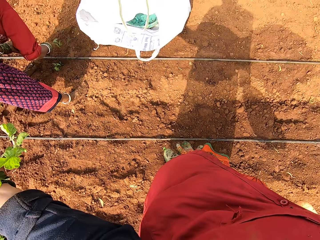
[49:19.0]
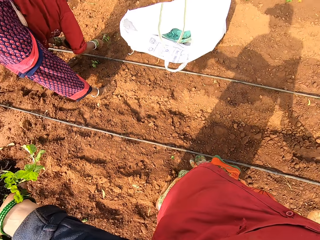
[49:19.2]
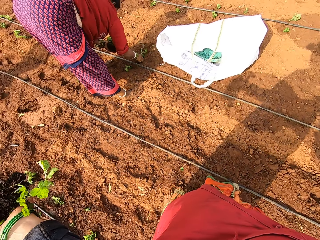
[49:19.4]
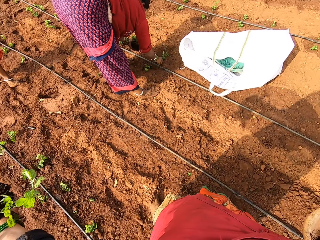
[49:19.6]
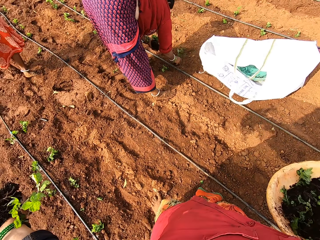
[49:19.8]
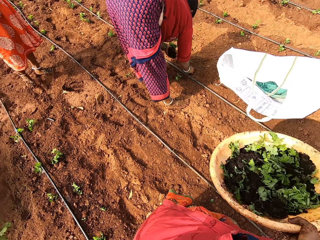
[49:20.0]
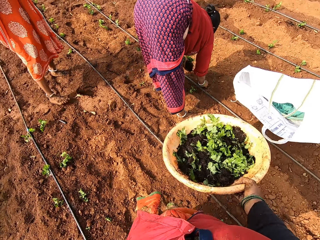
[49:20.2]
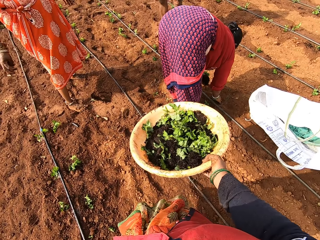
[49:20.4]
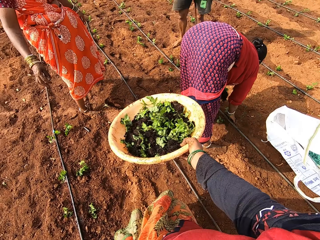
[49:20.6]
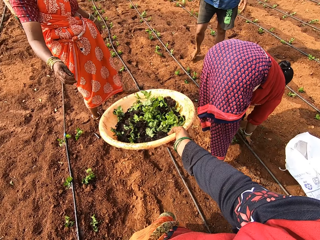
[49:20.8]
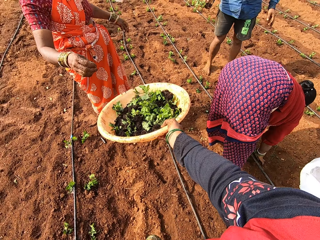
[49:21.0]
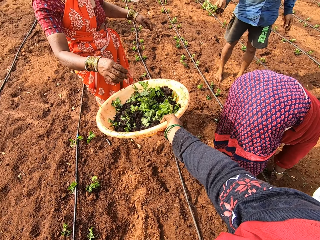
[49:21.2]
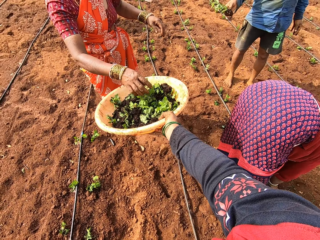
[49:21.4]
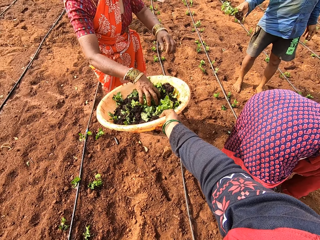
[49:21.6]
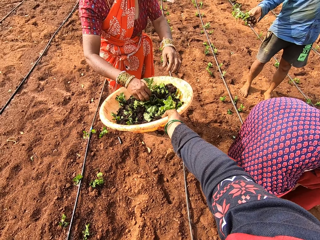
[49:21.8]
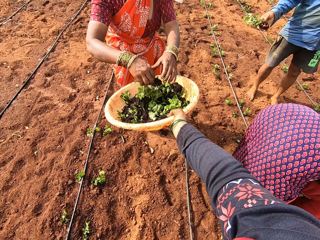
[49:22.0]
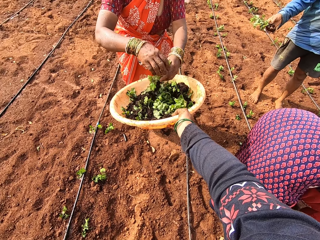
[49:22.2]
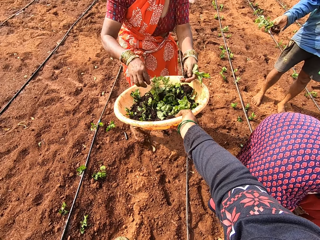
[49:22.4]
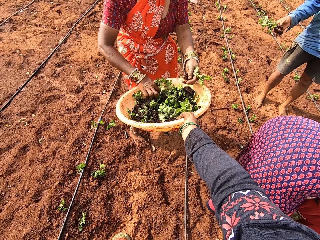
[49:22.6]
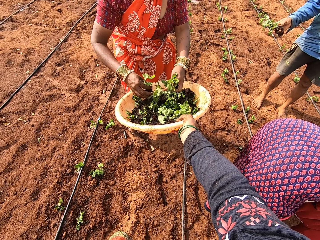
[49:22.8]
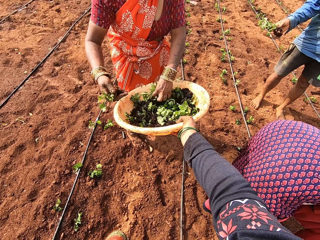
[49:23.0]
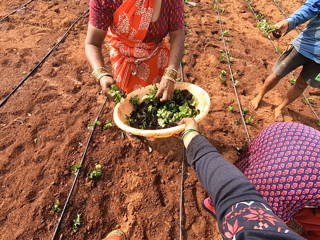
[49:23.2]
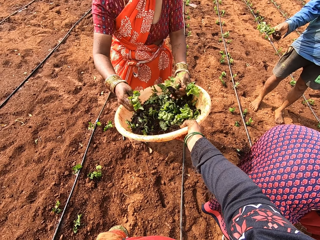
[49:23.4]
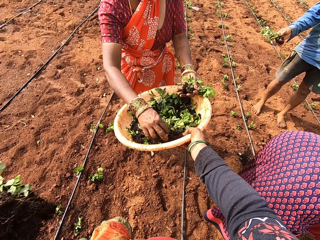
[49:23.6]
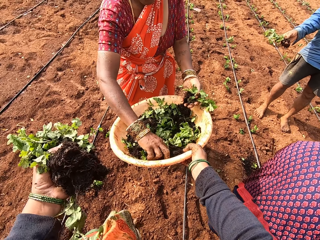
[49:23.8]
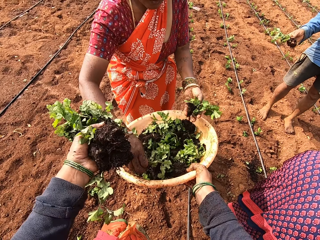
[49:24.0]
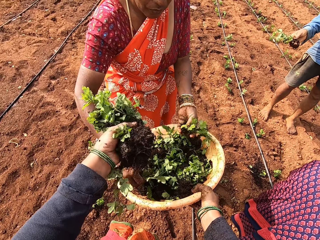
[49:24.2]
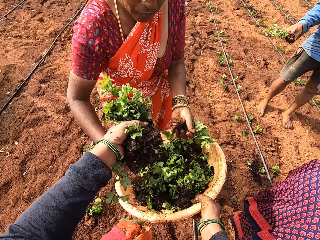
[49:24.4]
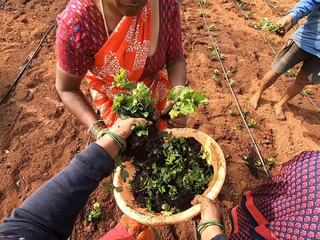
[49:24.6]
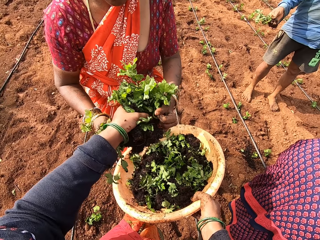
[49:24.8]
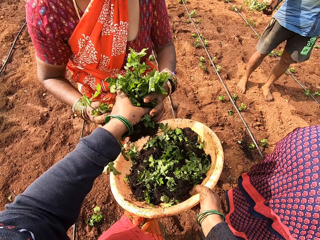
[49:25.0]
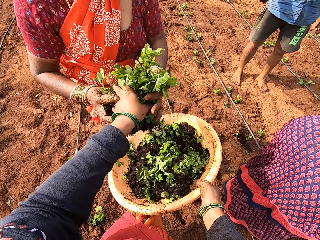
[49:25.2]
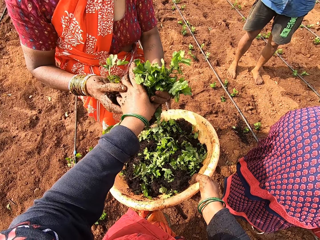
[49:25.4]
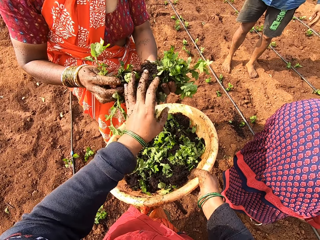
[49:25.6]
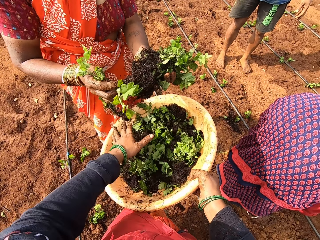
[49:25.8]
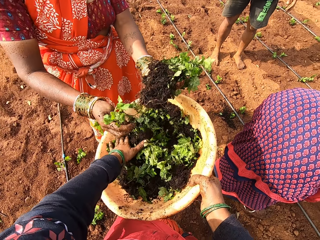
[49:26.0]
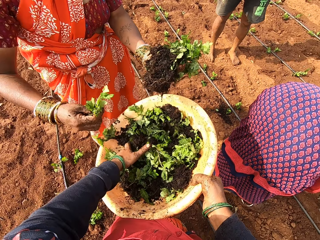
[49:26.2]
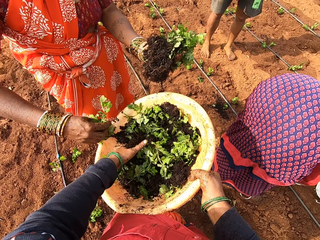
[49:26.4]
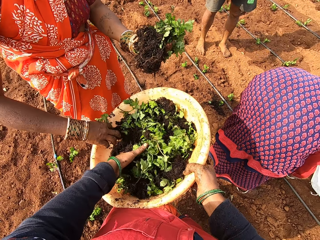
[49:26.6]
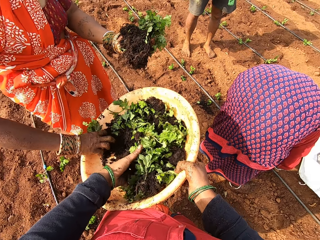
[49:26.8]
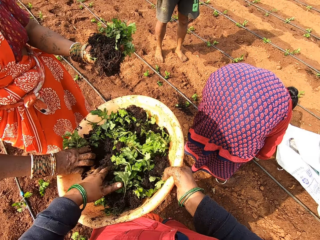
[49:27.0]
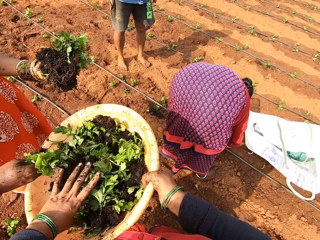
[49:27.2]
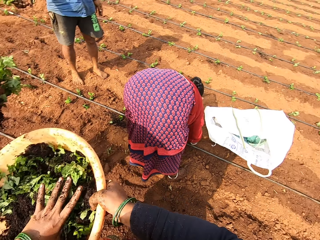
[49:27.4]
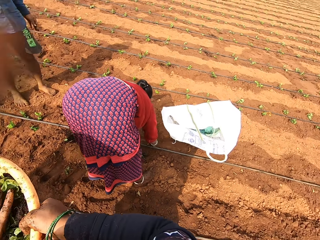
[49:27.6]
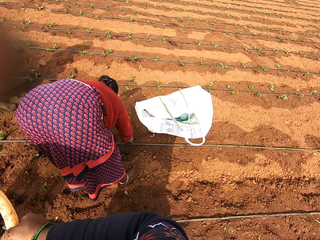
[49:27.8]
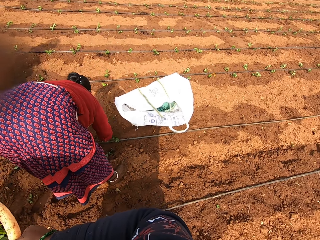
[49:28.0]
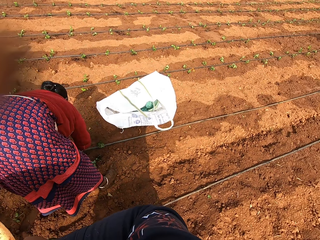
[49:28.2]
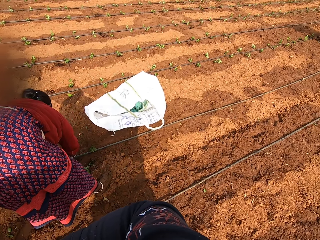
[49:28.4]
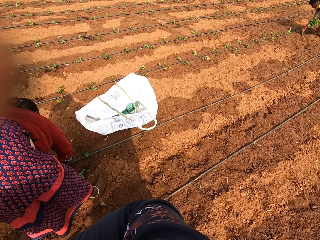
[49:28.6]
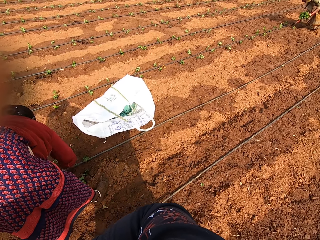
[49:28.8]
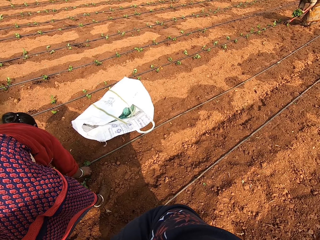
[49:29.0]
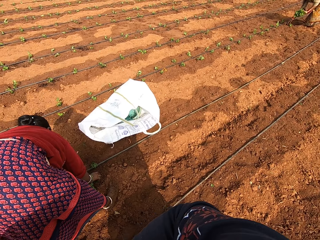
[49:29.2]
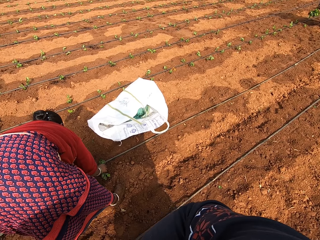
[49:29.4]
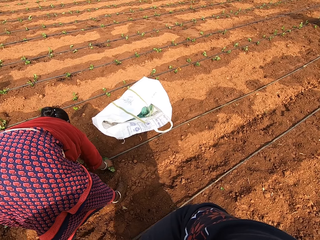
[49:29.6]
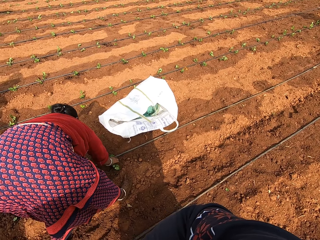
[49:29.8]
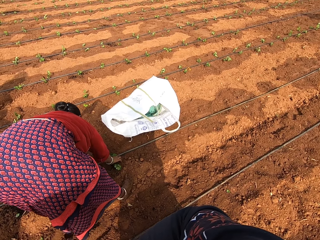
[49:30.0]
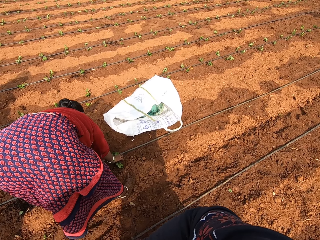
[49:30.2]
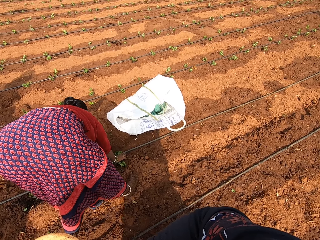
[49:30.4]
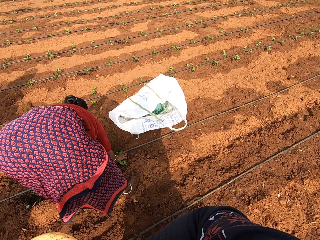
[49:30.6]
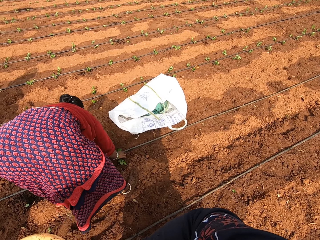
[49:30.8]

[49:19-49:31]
The woman plants a seedling in the ground with her right hand. The camera wearer holds the basin of plants. Another woman picks up a seedling from the bucket or basin in the camera wearer's right hand with her right hand, puts the seedling in her right hand into her left hand, and picks up some seedlings from the bucket with both hands. Another person holds the plant. The camera wearer passes the seedlings from her left hand to the second woman. She gathers the seedlings in the bucket with her left hand. The second woman picks up a seedling from the bucket in the camera wearer's right hand with her right hand. The first woman drops a seedling on the ground with her right hand, plants a seedling in the ground with her right hand, picks up a seedling from the ground with her right hand, and plants the seedling in the ground with her right hand.

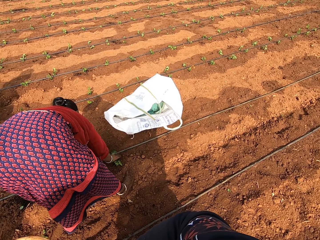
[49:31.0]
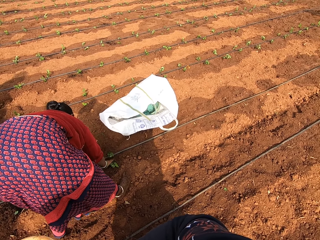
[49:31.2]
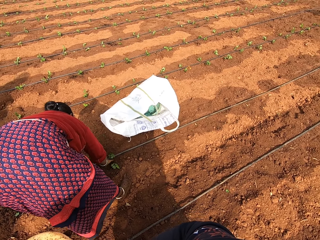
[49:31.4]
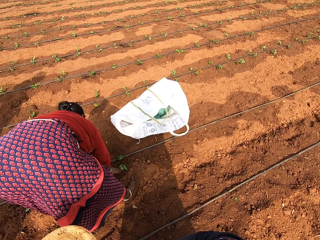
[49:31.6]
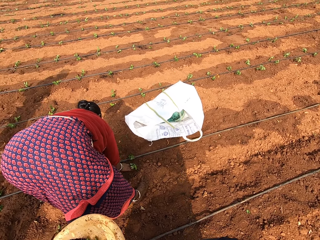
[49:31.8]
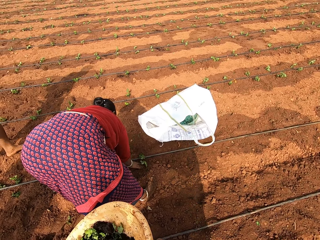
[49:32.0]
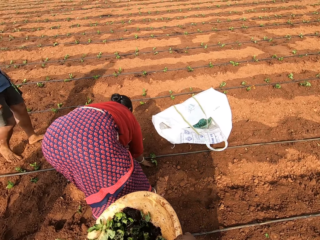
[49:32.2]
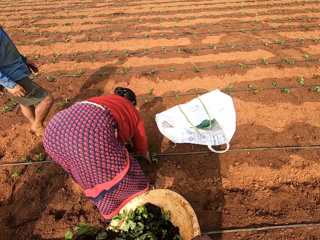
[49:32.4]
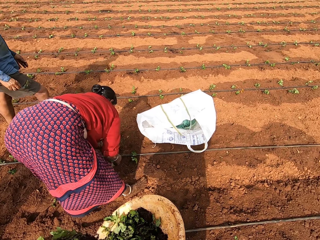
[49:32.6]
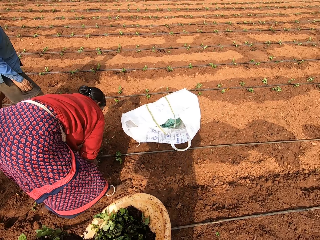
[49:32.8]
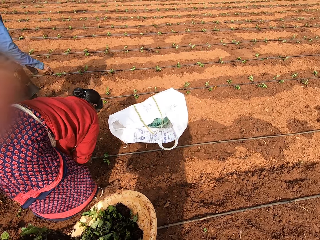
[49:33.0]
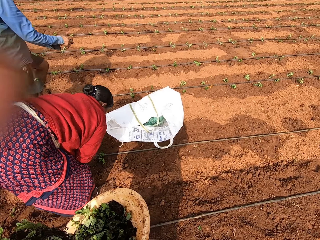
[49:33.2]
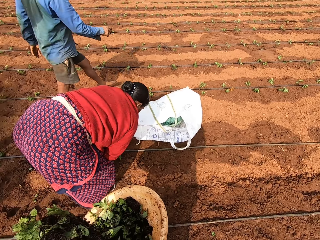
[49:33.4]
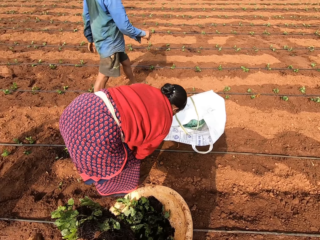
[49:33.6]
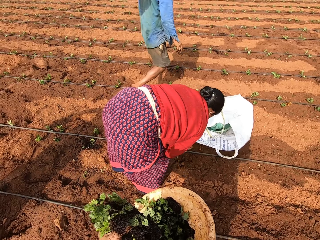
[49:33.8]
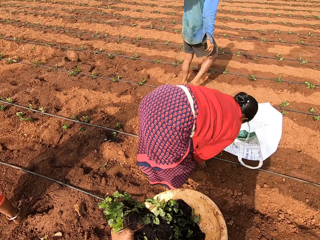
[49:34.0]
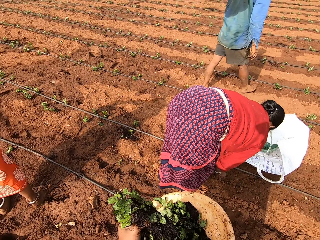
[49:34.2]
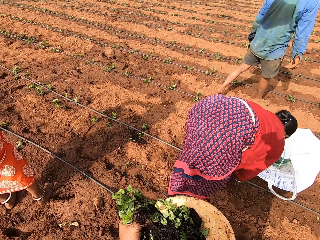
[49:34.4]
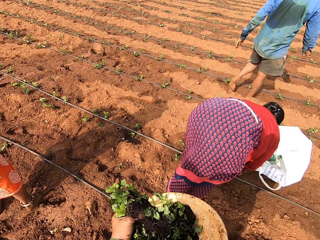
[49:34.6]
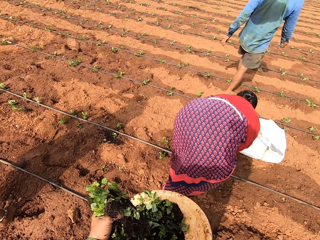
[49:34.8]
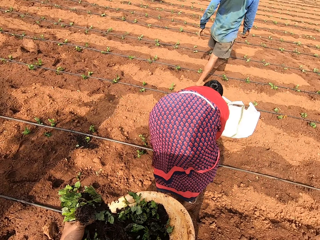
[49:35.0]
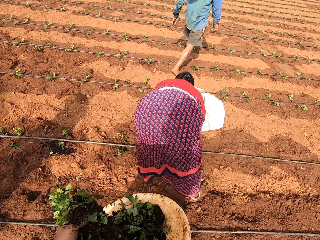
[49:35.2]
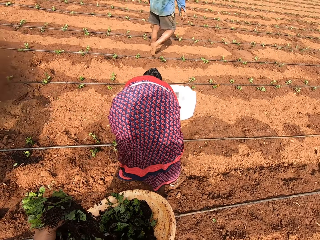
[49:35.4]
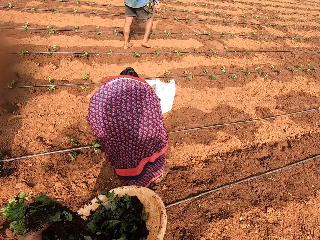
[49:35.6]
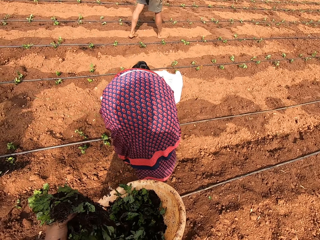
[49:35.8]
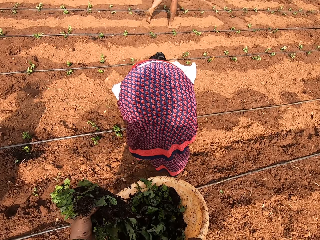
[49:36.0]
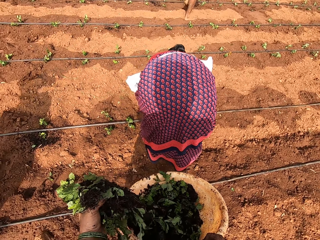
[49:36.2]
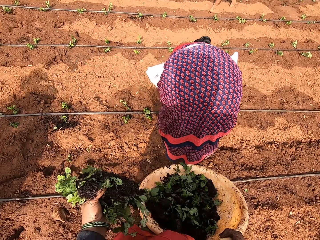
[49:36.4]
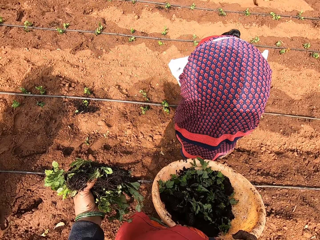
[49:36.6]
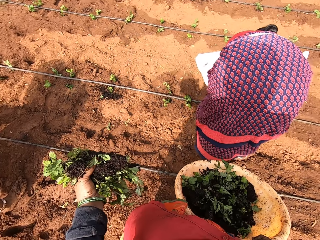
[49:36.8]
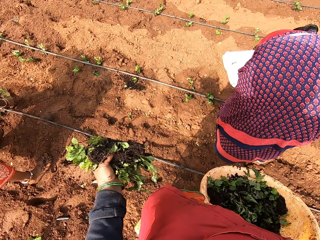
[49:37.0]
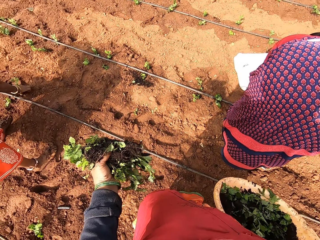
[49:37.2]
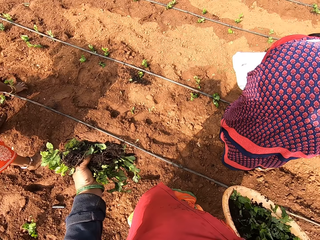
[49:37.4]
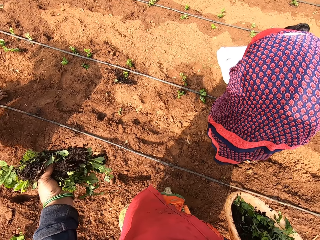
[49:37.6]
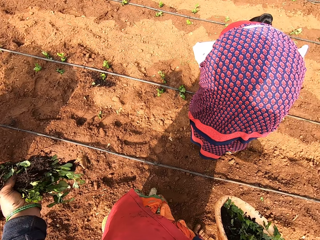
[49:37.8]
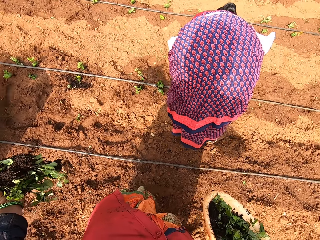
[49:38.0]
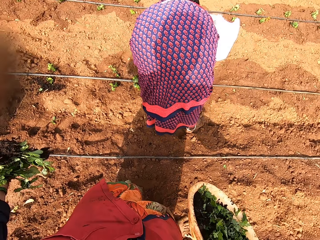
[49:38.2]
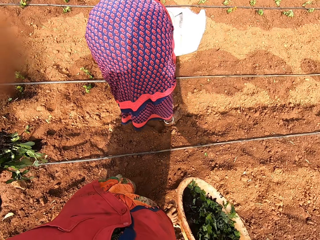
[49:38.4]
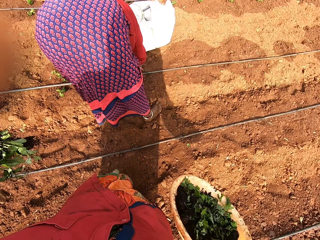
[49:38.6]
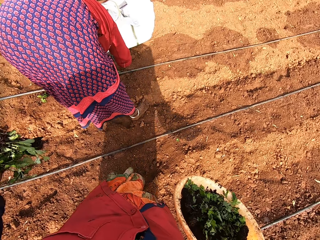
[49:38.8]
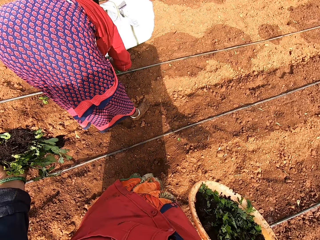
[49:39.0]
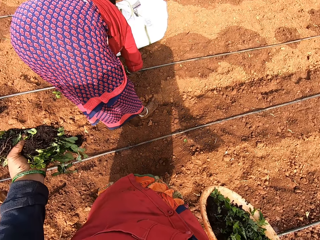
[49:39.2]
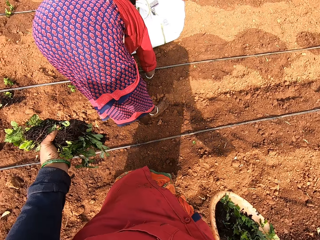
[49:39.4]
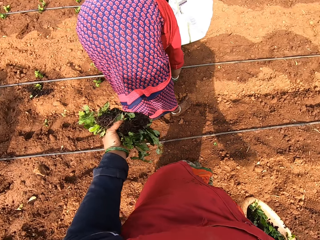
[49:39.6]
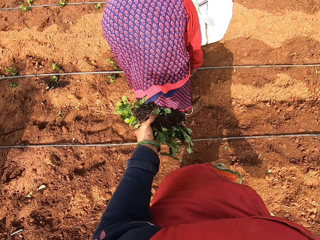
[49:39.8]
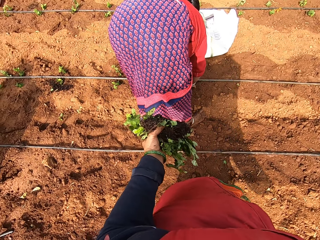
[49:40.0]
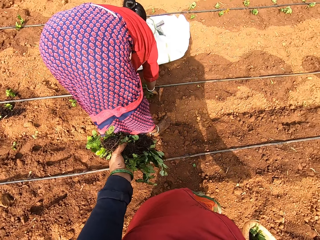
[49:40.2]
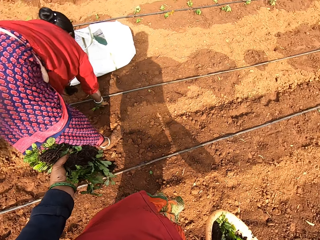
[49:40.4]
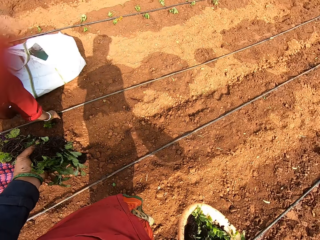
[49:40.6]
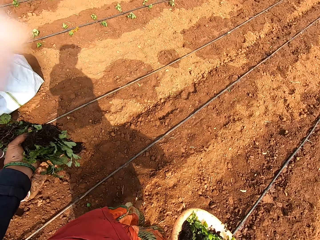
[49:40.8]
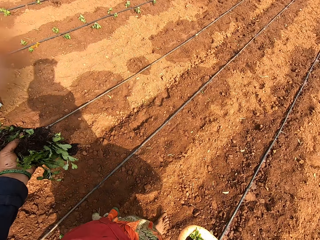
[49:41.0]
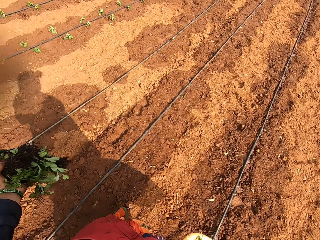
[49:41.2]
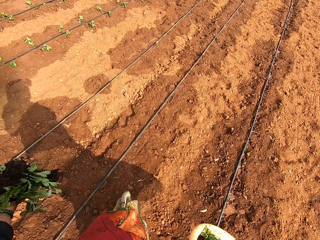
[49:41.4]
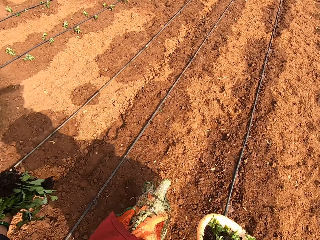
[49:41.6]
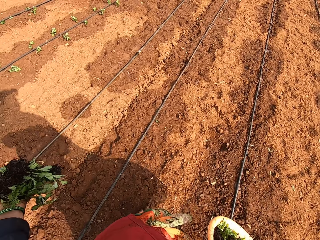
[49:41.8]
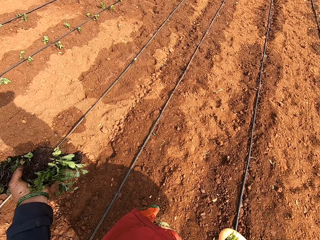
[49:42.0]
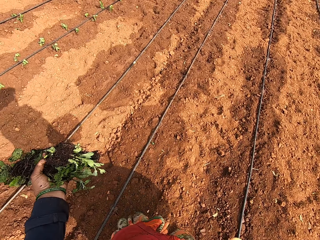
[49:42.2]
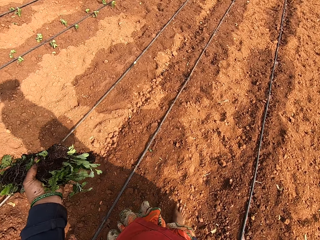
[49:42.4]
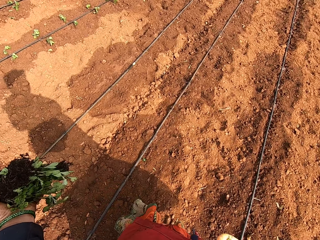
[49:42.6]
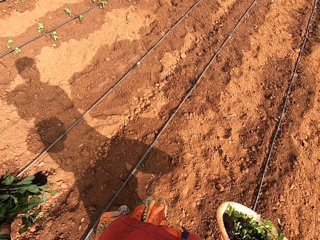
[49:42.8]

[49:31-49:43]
The woman pushes the seedling into the ground with her right hand. A person walks in the garden. The camera wearer holds the seedlings with her left hand. The woman moves the sack on the ground with her right hand. Another woman plants a seedling in the ground with her right hand. The camera wearer holds the plants. The first woman takes a seedling from her left hand with her right hand and plants the seedling in the ground with her right hand. The camera wearer walks in the garden.
